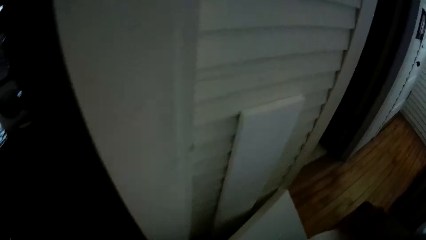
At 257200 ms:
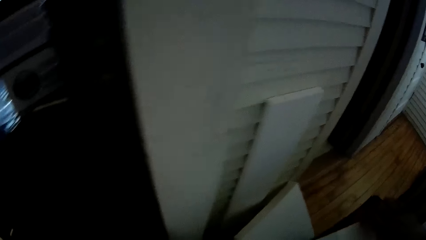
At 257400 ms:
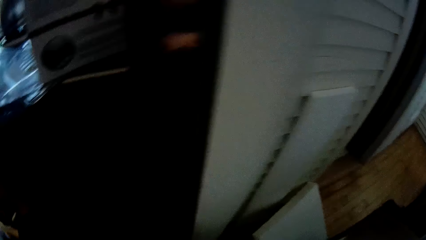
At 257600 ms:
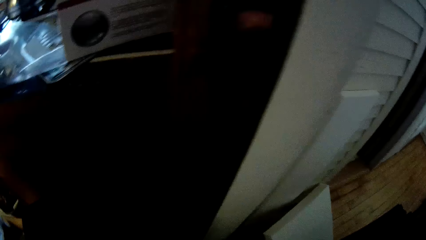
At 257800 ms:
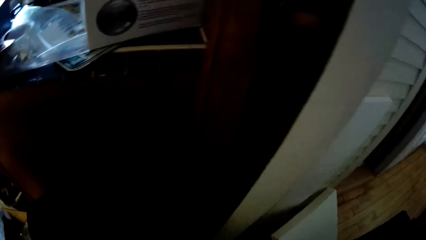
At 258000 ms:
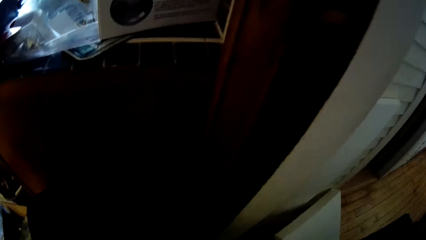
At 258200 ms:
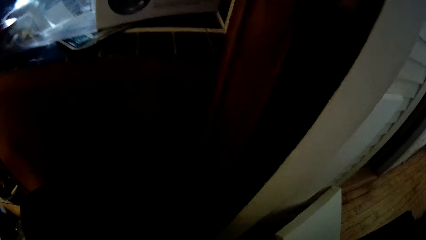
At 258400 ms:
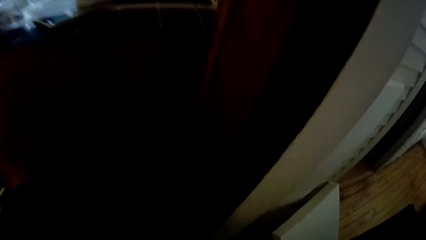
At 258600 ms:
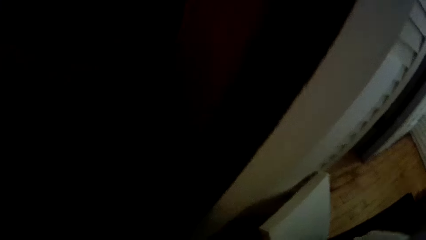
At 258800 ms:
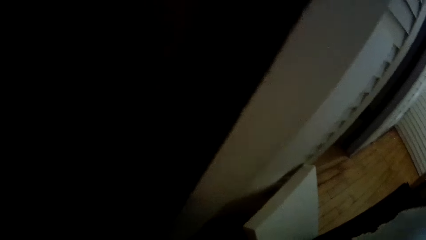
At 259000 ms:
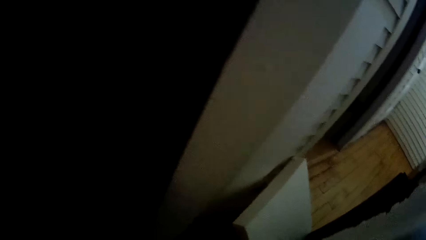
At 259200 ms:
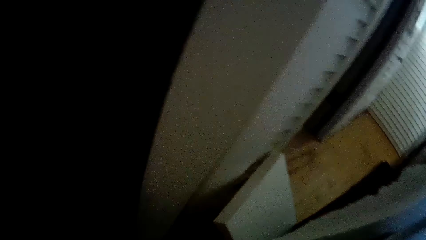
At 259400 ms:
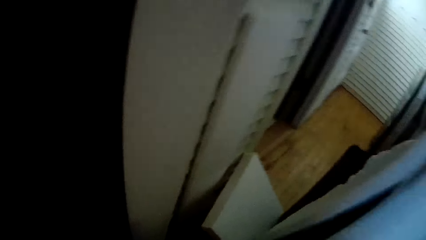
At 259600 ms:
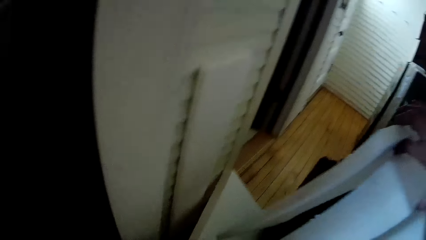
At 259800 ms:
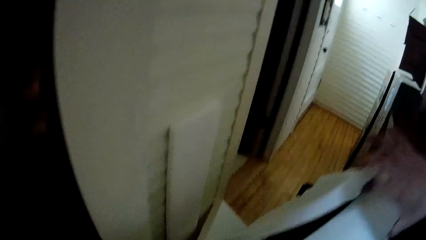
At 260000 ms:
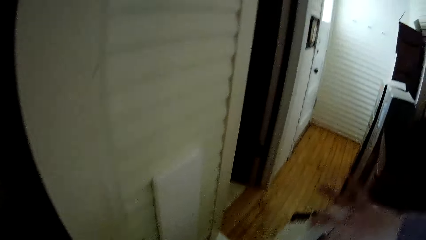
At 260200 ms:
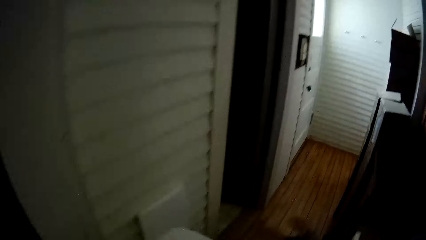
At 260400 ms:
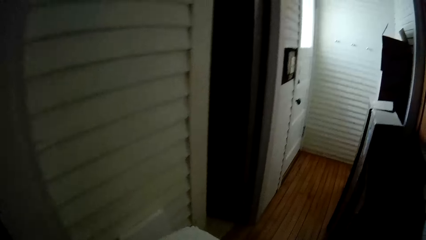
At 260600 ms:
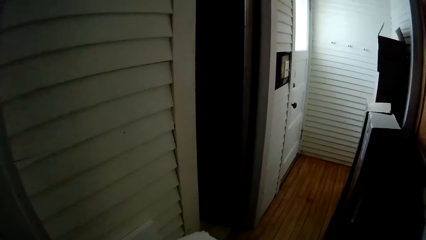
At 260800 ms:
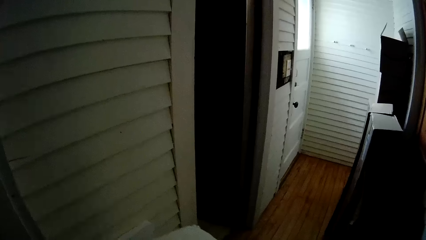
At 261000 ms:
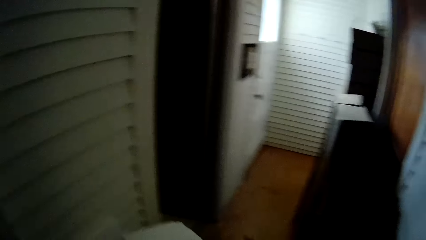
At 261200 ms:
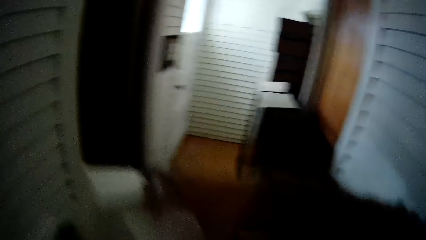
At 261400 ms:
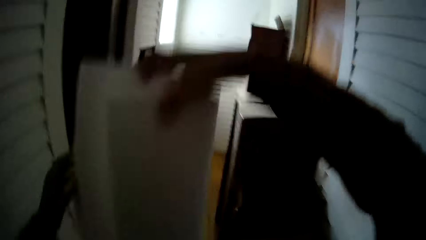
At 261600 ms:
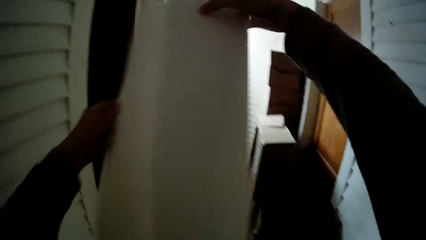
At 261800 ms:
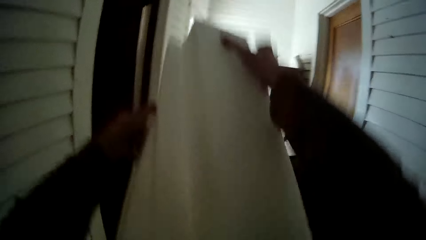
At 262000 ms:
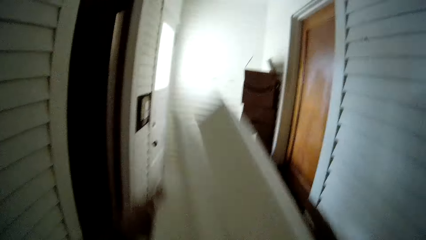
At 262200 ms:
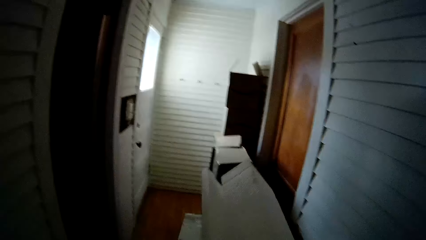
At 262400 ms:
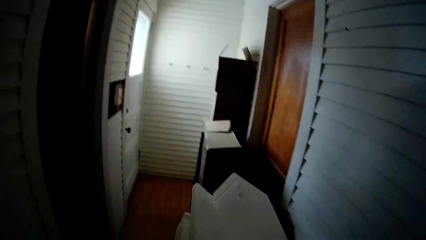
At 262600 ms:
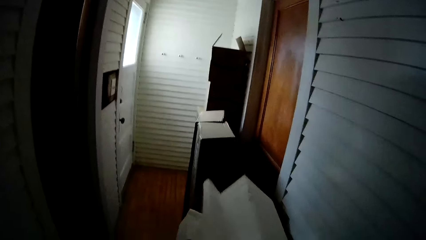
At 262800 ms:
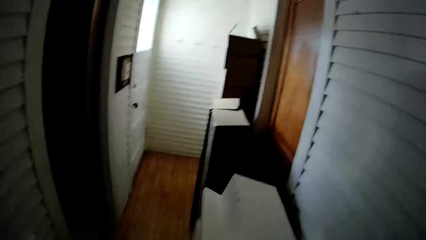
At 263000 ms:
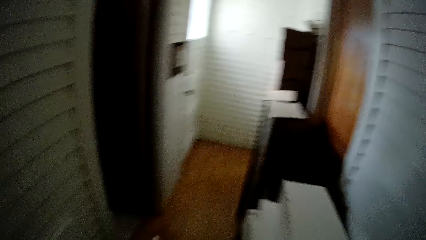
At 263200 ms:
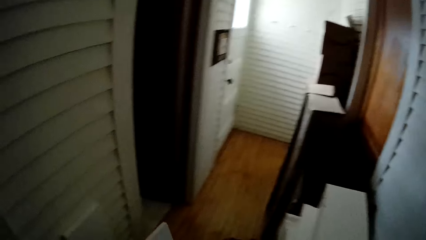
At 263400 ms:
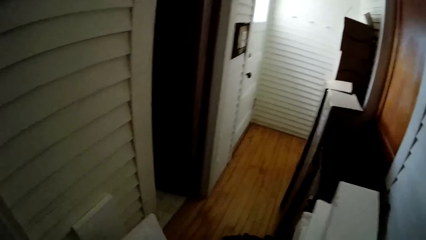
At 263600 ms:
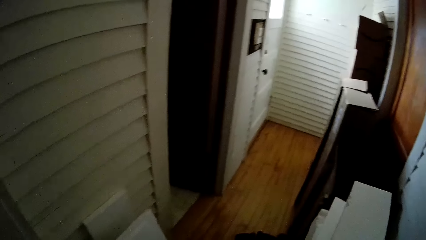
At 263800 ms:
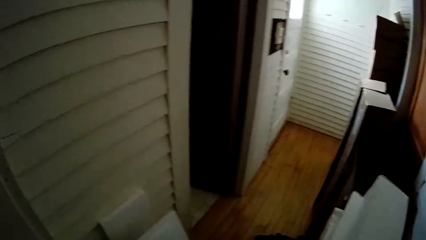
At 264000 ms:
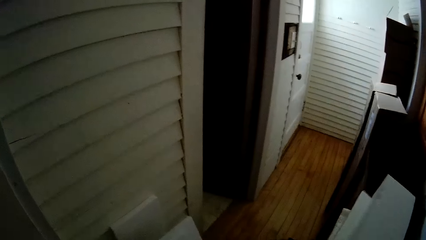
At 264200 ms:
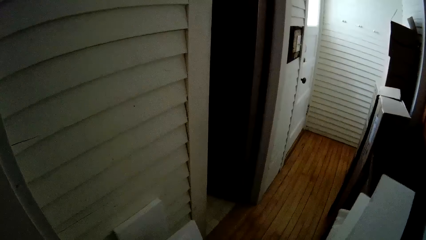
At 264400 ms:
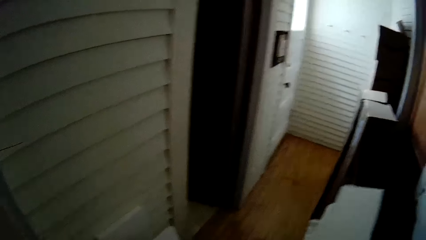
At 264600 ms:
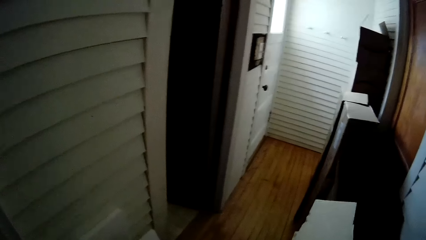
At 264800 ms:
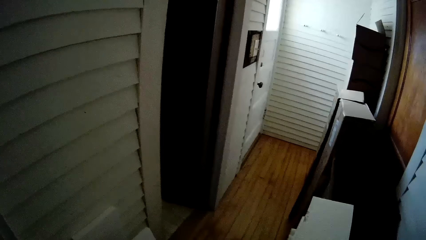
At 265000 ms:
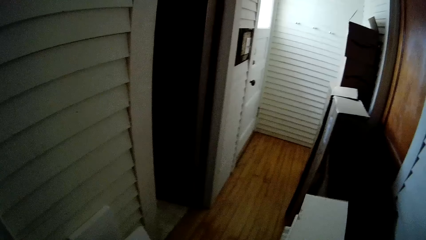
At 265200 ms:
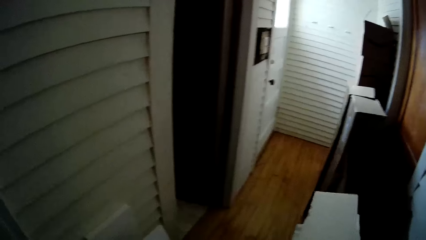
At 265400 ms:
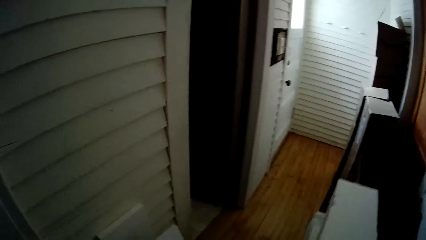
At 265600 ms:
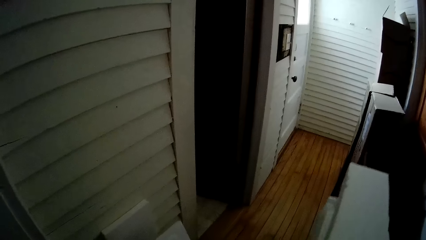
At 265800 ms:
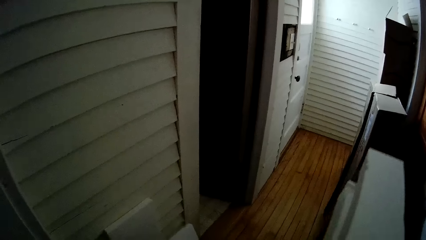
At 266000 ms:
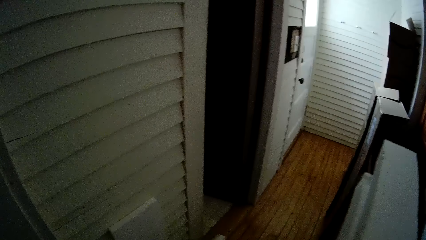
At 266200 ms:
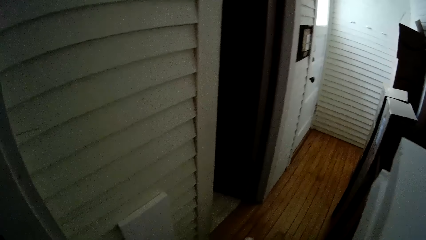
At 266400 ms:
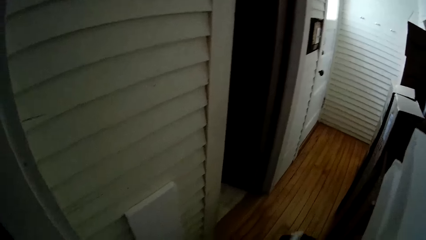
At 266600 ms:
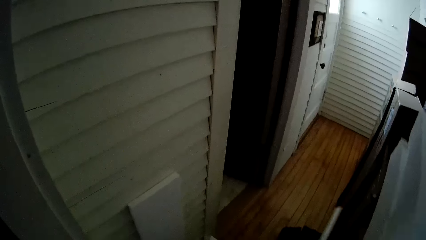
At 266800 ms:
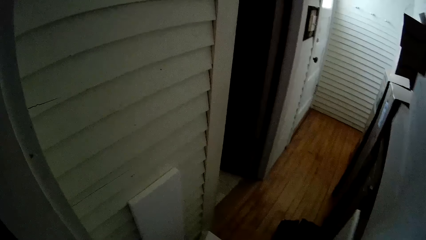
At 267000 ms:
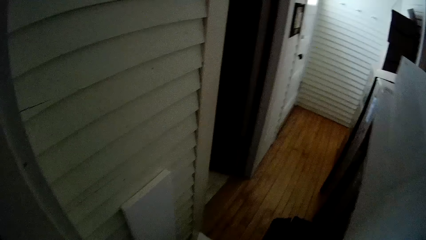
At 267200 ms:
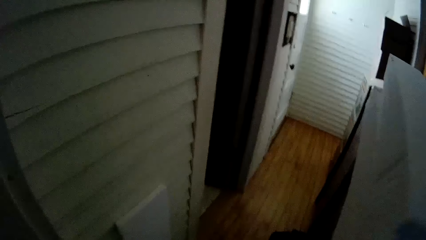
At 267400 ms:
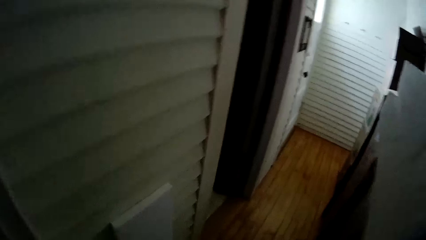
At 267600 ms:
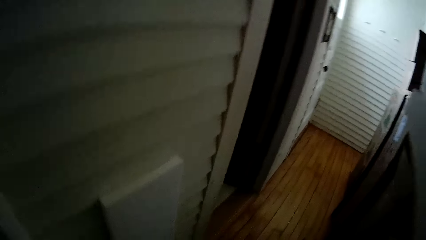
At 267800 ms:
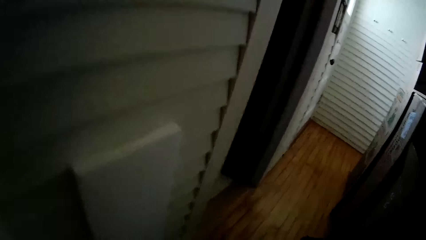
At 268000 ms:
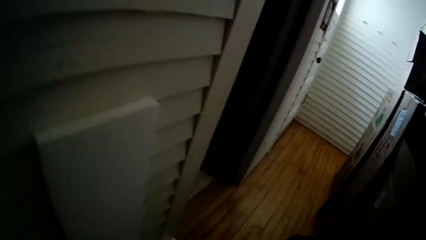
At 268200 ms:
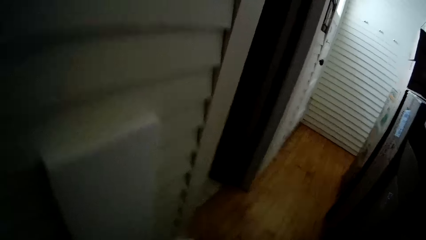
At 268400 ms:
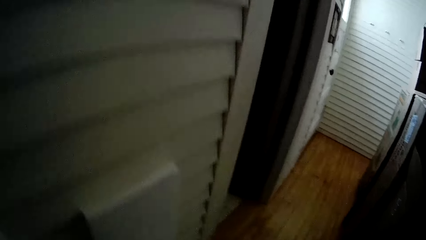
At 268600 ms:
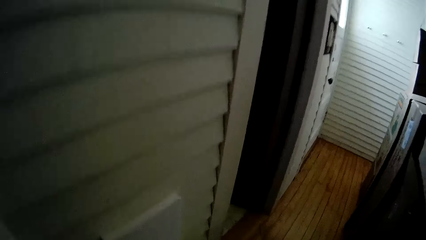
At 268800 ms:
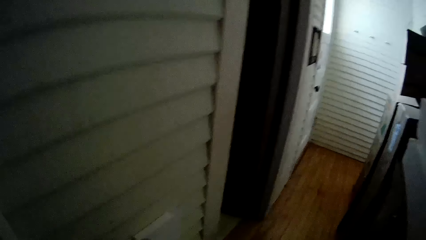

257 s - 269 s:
The camera wearer holds packing foams with her right hand. She holds the packing foams in her right hand with her left hand. She picks up a packing foam from the floor with her left hand.

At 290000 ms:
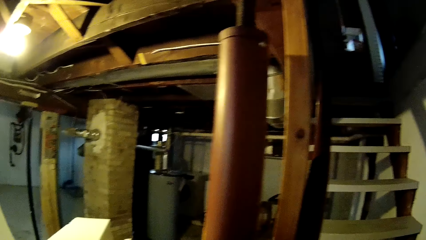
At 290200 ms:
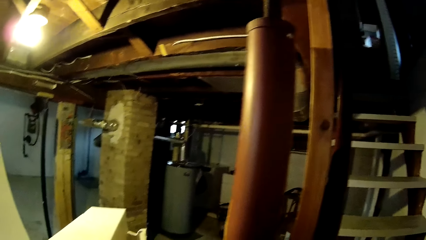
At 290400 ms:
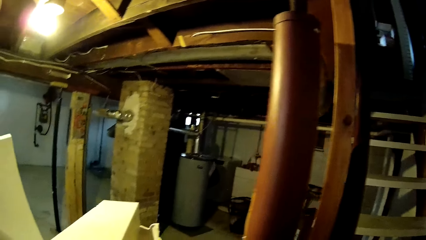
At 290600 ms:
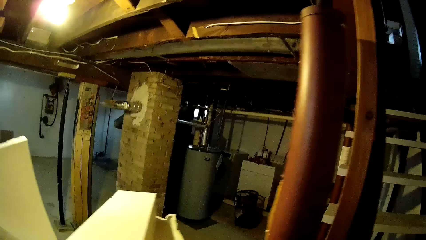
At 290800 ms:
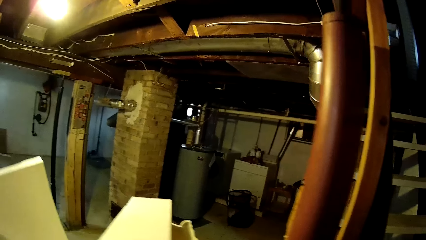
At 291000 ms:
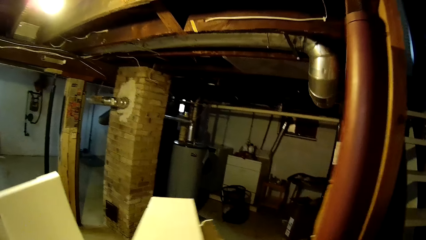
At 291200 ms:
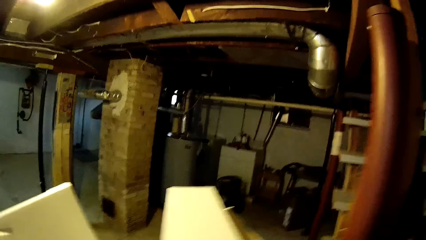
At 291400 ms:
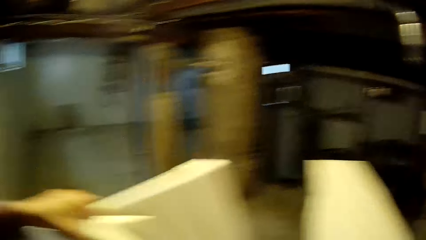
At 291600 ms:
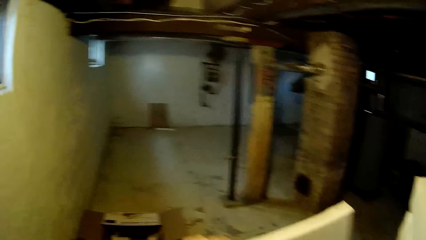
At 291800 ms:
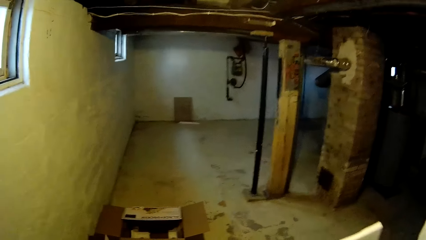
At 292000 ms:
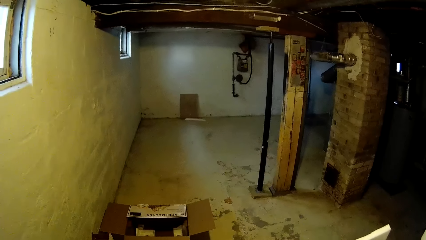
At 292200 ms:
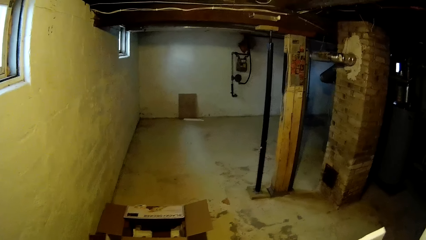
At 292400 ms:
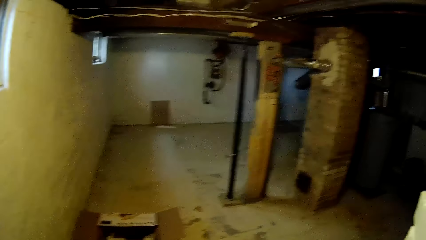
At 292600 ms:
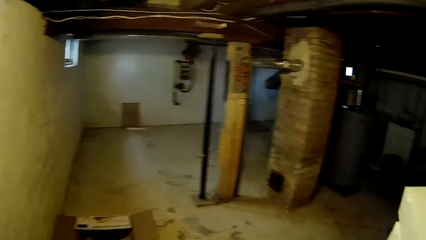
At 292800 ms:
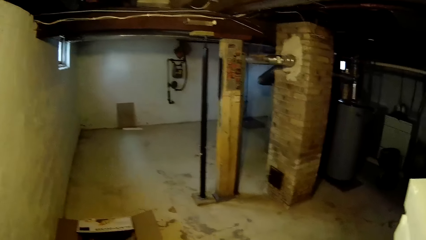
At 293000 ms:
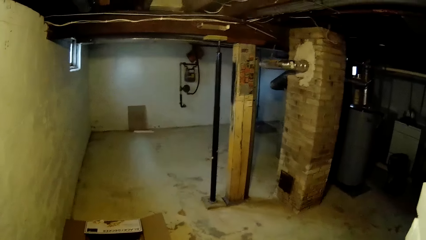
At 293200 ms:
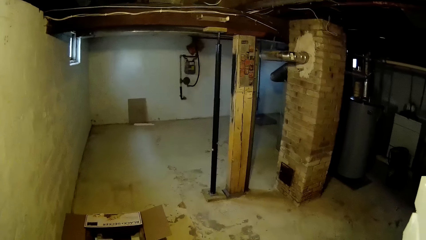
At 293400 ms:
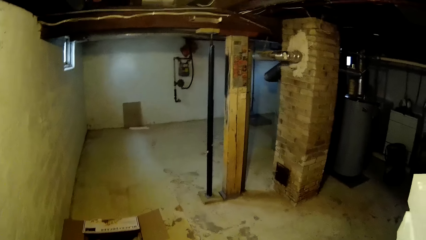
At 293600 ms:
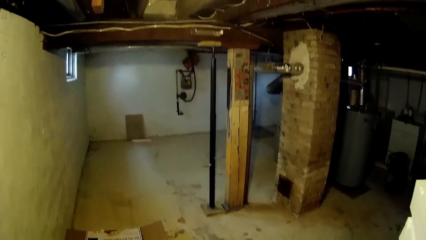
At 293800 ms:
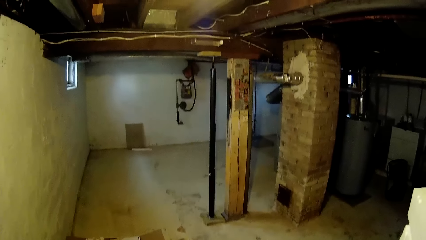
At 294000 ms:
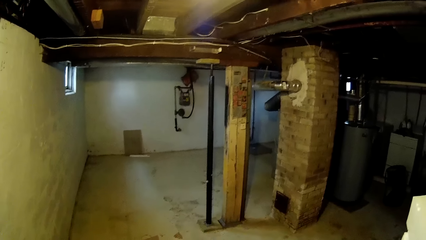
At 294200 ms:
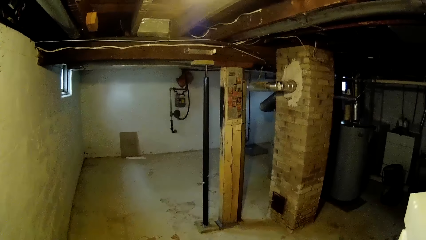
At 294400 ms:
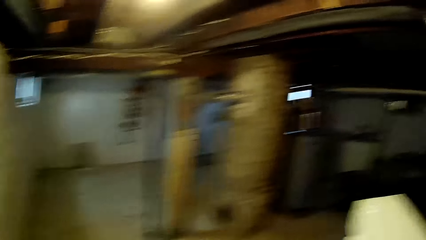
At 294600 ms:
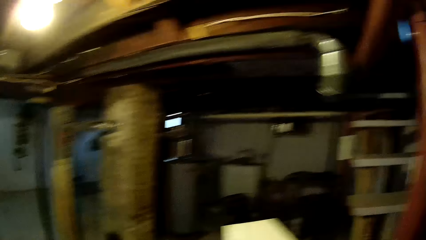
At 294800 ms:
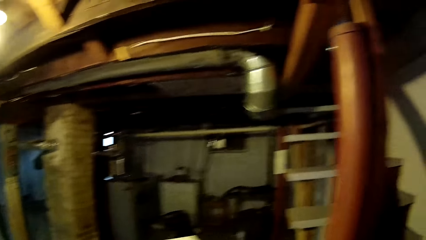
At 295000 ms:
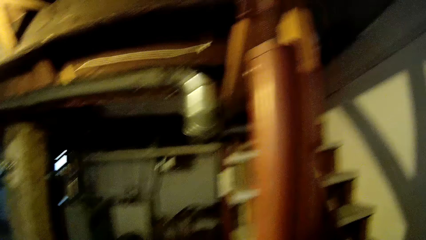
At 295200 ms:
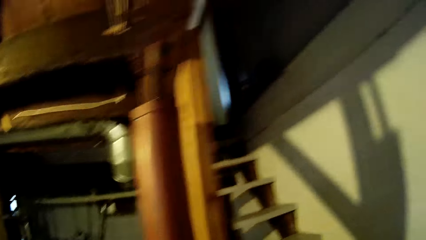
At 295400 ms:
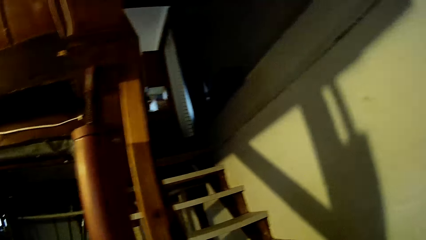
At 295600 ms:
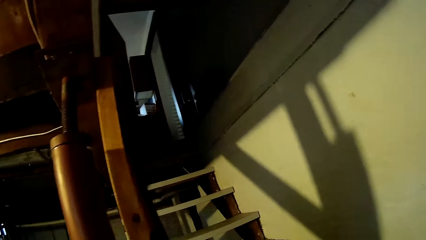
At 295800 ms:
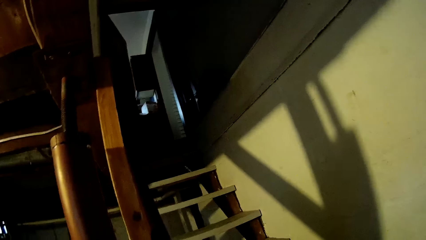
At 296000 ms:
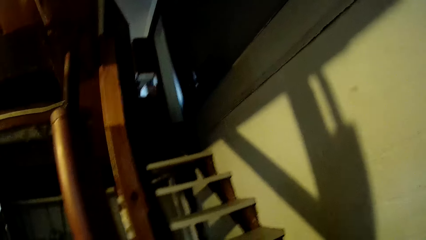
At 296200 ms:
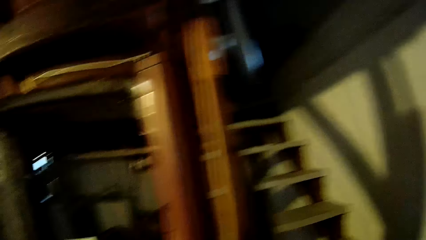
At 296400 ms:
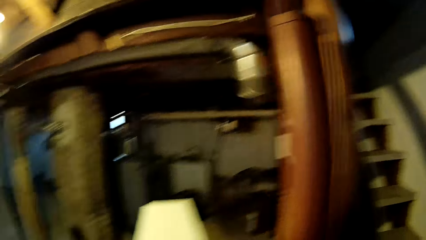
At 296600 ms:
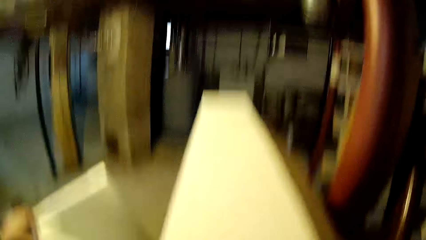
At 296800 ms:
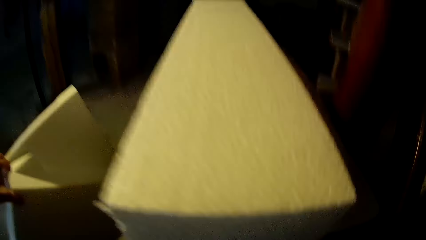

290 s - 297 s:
The camera wearer lowers the foams in her left hand.
